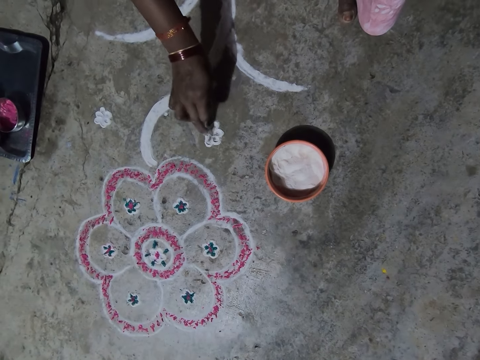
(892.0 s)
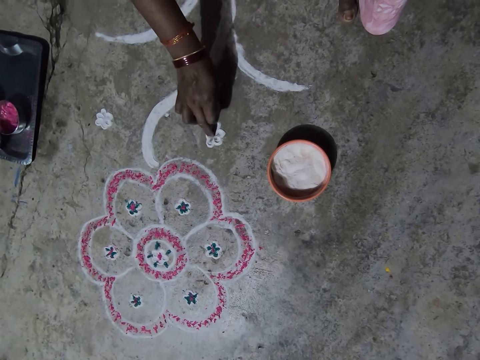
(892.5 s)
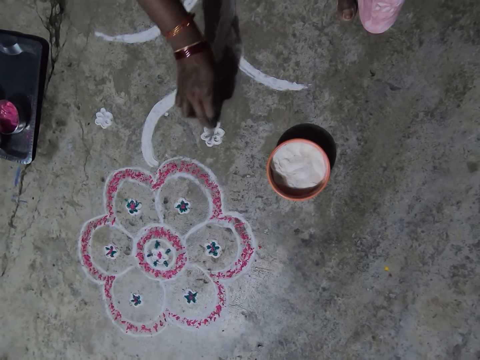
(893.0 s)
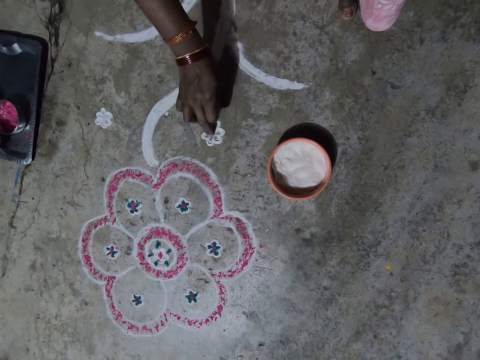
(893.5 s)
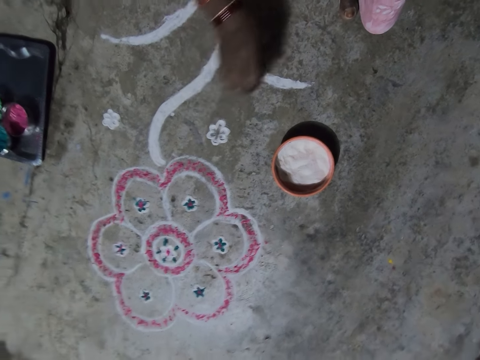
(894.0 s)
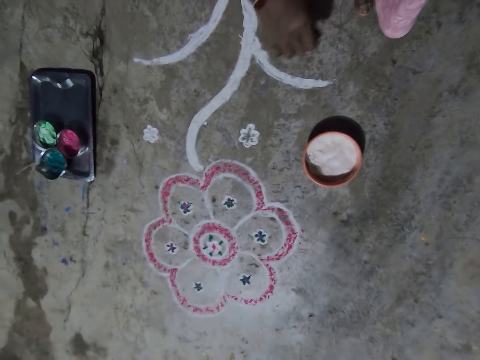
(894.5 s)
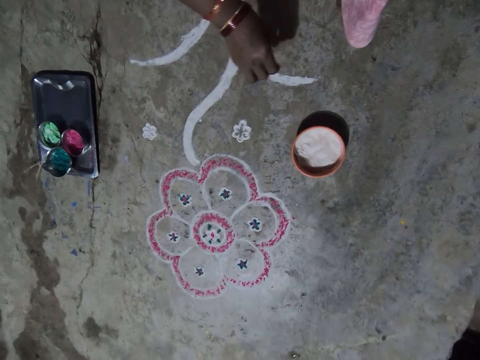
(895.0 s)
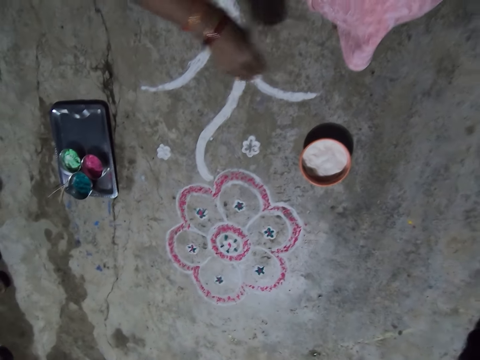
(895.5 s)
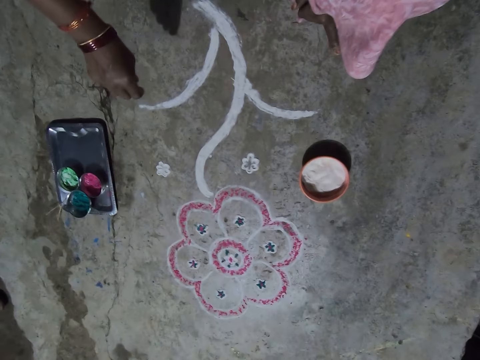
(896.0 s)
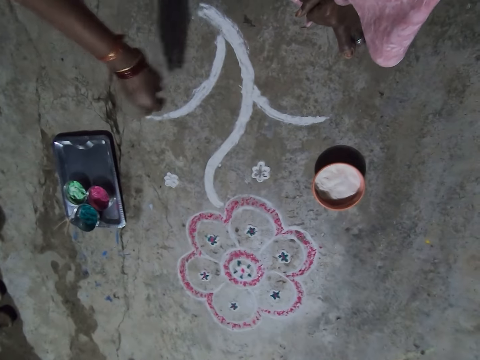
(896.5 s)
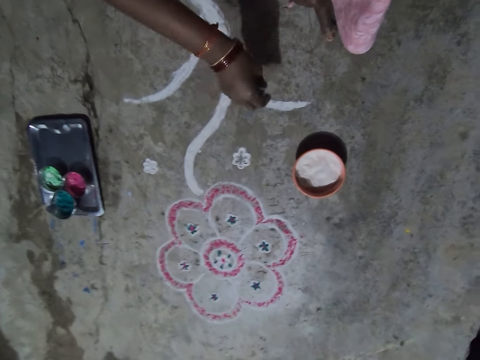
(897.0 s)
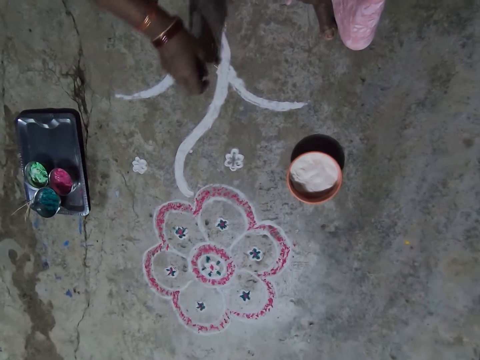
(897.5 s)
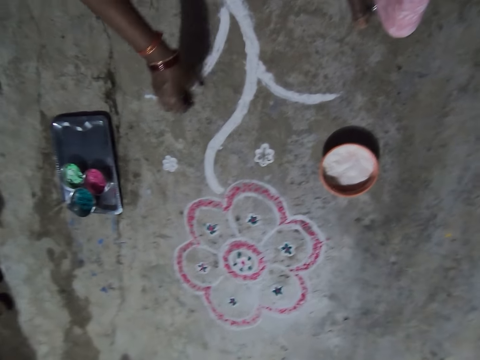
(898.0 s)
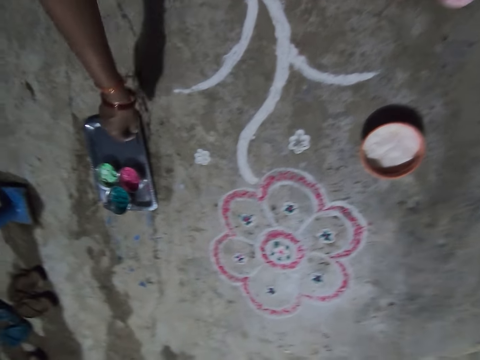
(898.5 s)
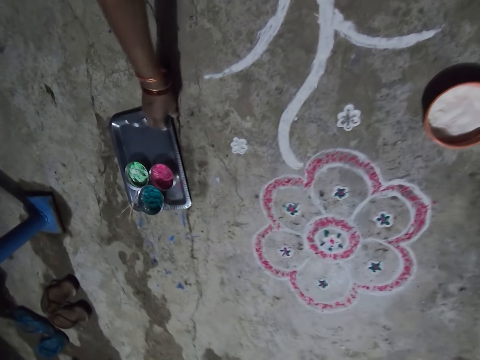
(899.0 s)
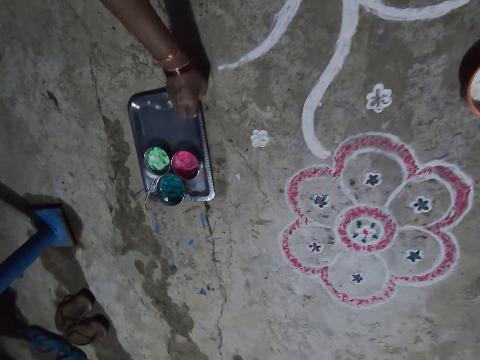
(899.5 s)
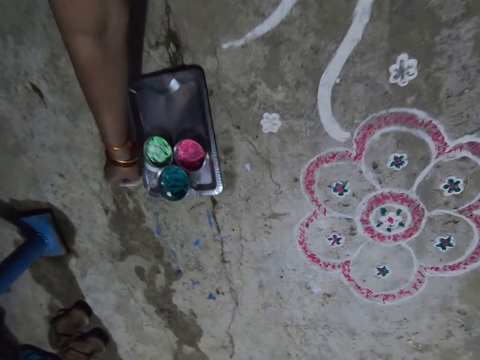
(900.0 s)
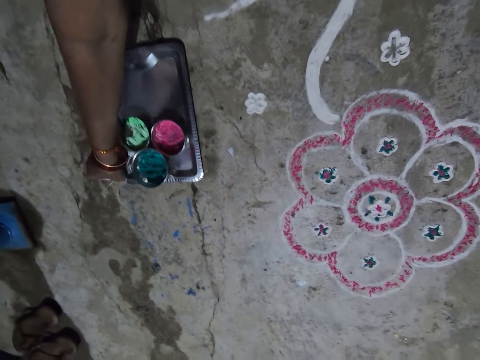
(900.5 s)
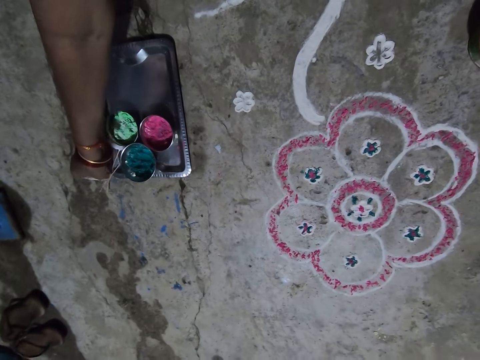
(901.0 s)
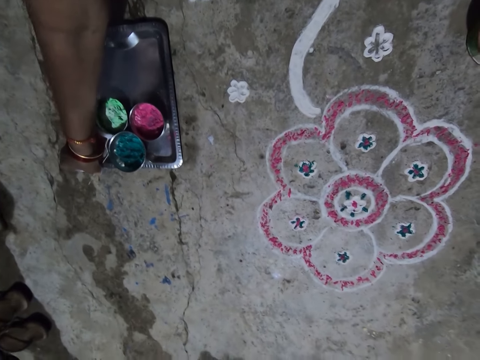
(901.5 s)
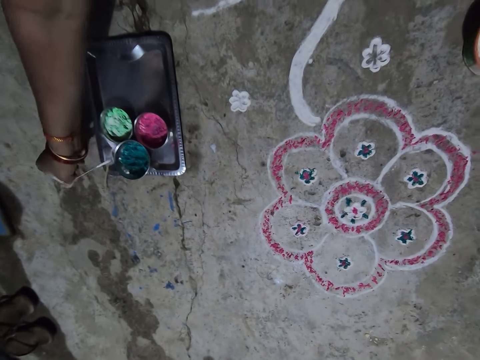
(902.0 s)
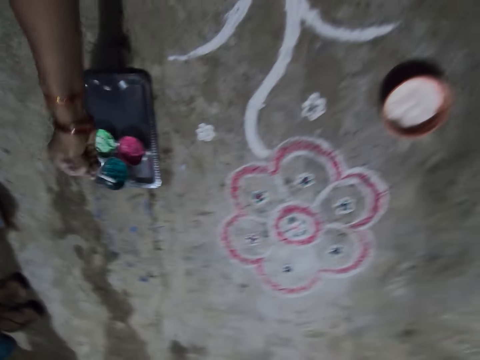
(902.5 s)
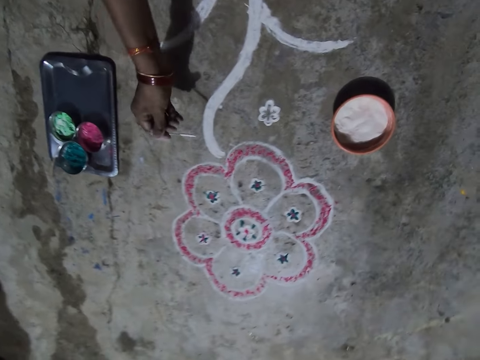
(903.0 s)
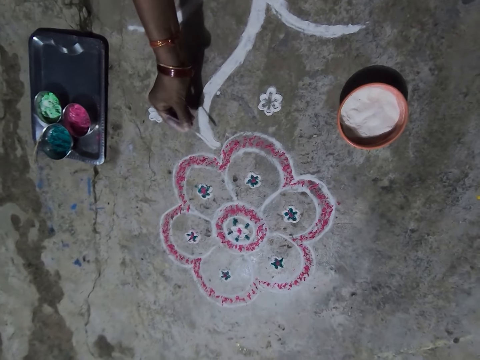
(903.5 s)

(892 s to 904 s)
The camera wearer looks at the drawing. She moves the container towards her. She picks a stick from the container.

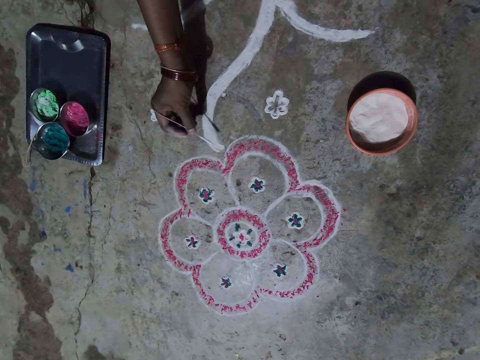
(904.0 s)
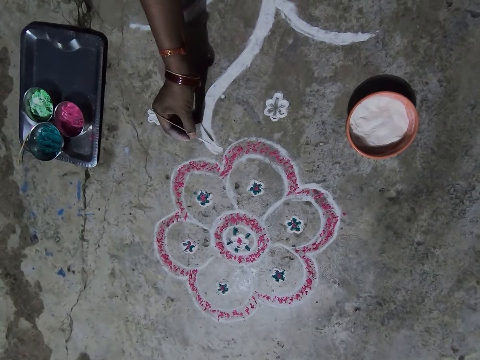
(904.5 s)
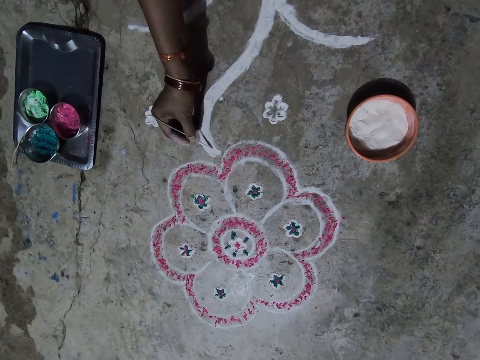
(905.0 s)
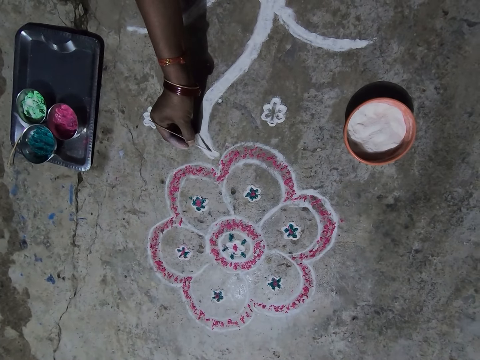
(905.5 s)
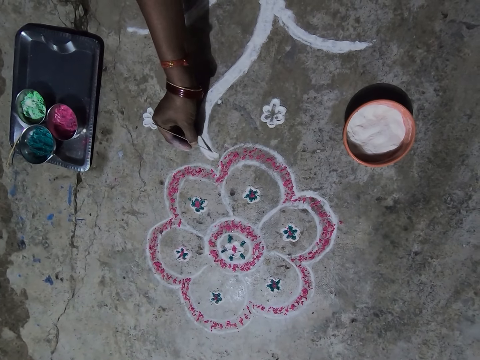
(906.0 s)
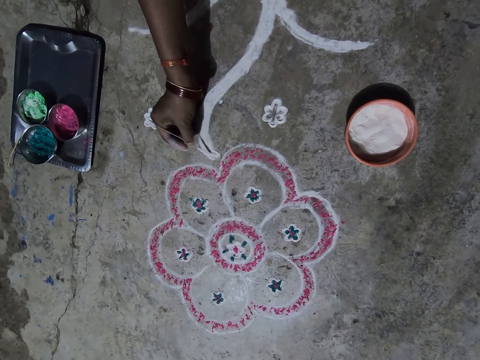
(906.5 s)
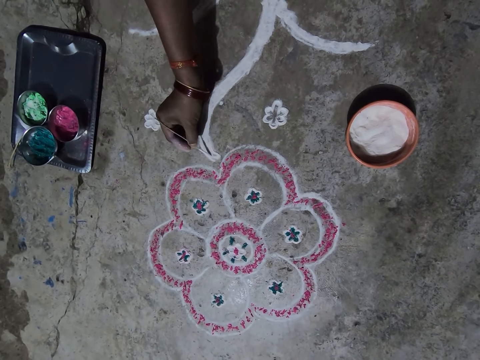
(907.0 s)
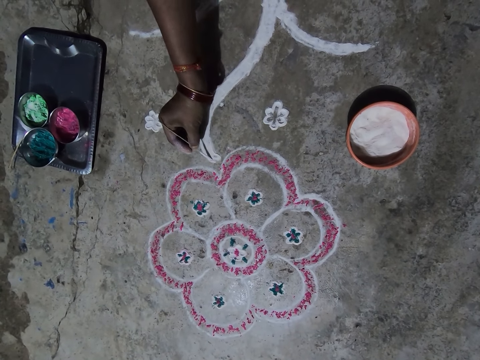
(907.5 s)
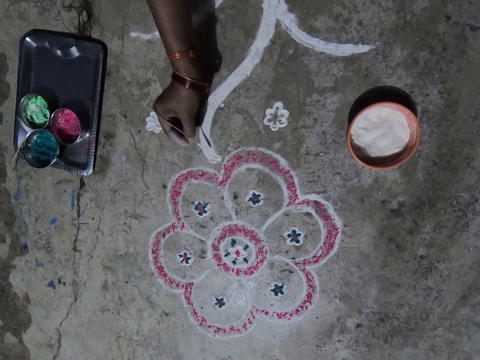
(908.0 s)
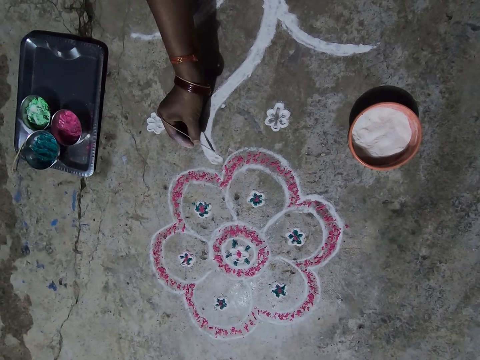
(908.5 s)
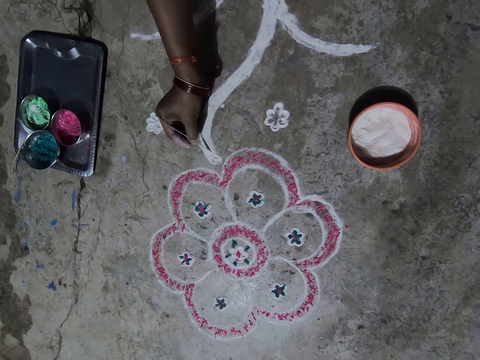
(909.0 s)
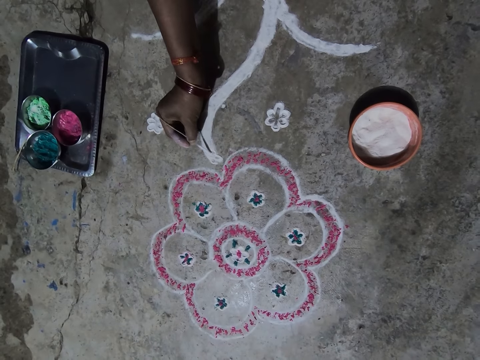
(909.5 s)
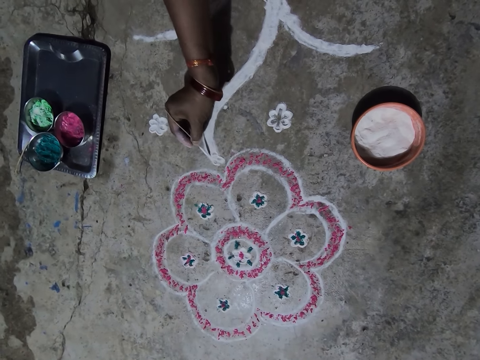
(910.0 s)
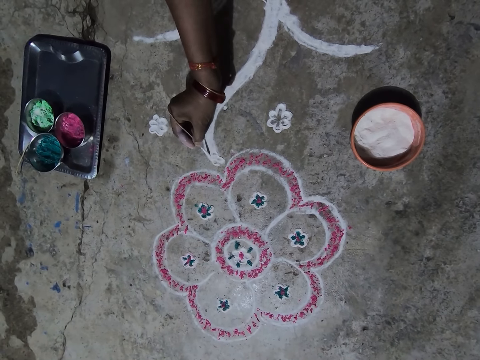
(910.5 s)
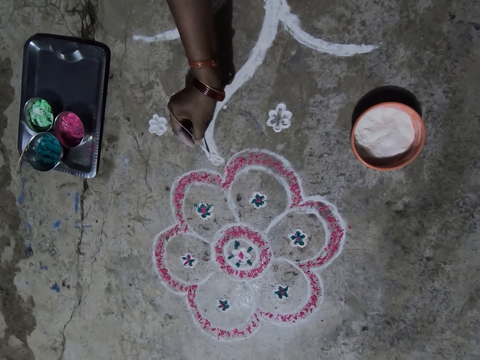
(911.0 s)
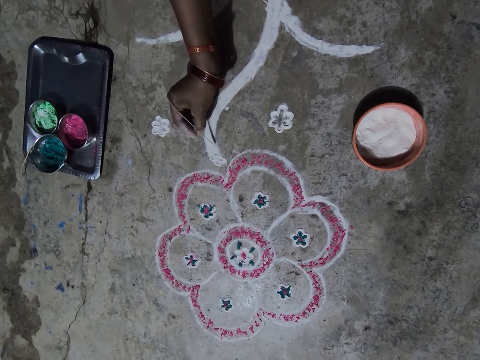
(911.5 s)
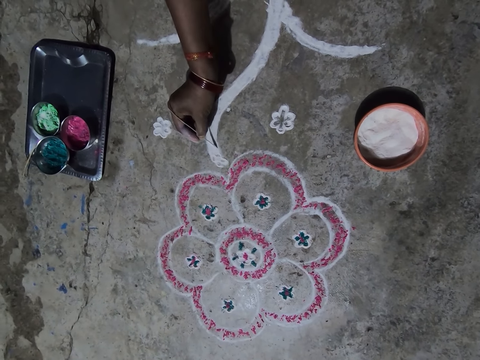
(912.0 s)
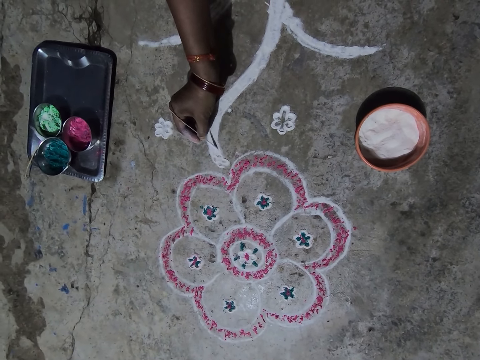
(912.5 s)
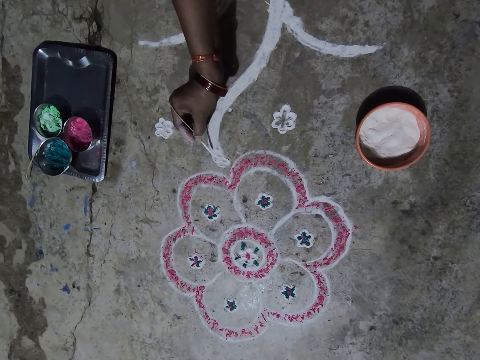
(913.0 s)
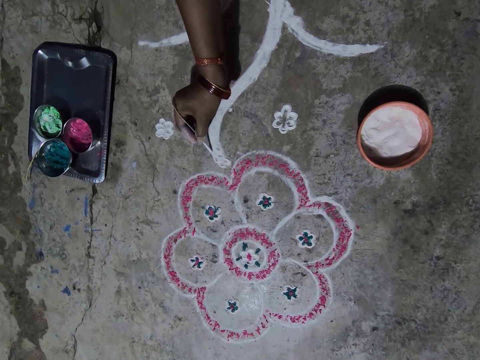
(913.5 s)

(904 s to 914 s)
The camera wearer shapes the drawing with the stick. They put marks on an art with the stick.

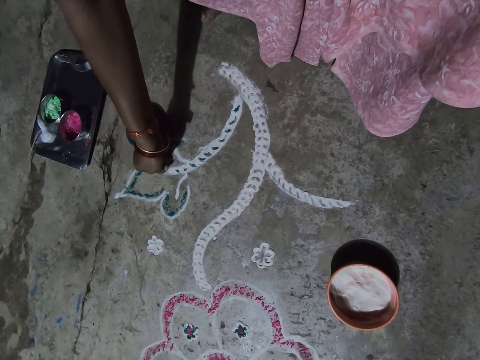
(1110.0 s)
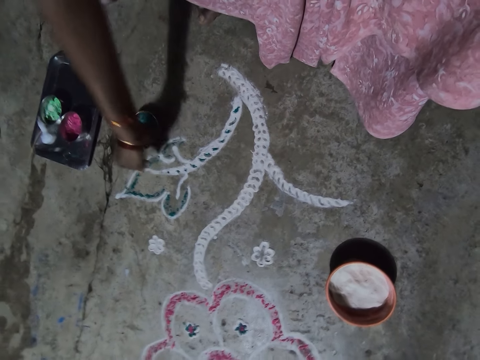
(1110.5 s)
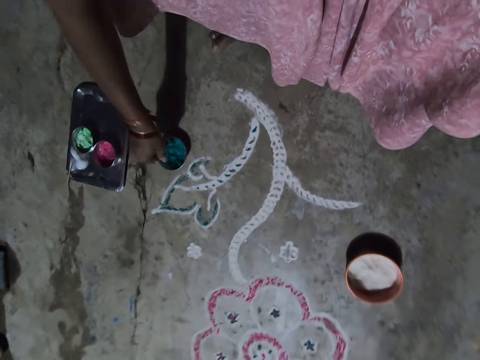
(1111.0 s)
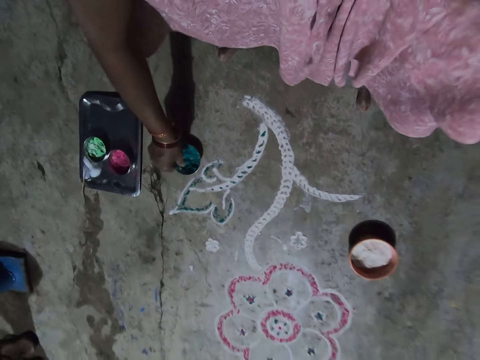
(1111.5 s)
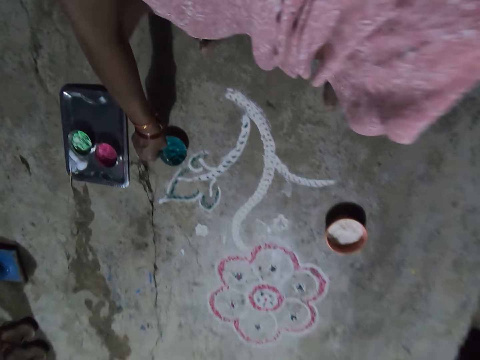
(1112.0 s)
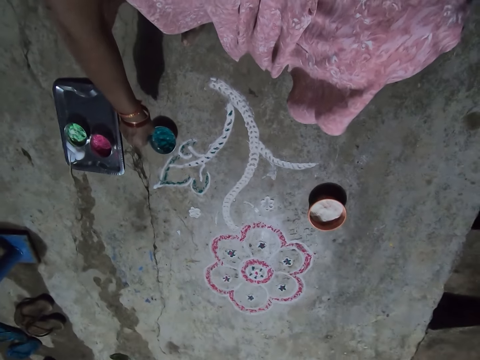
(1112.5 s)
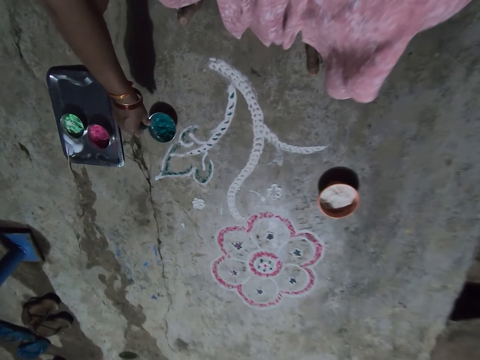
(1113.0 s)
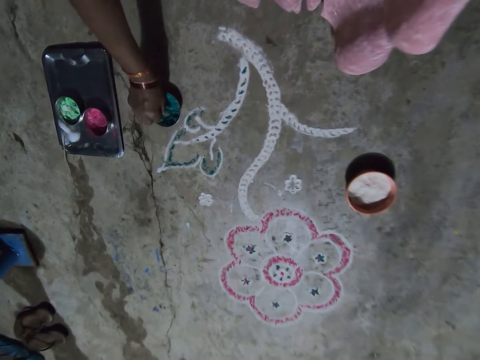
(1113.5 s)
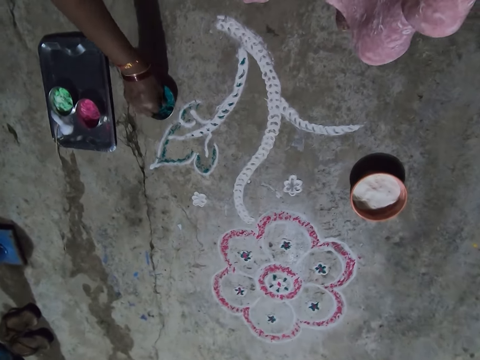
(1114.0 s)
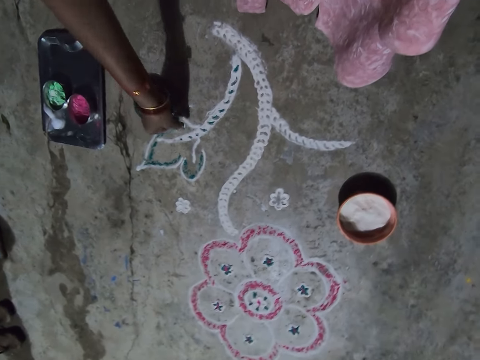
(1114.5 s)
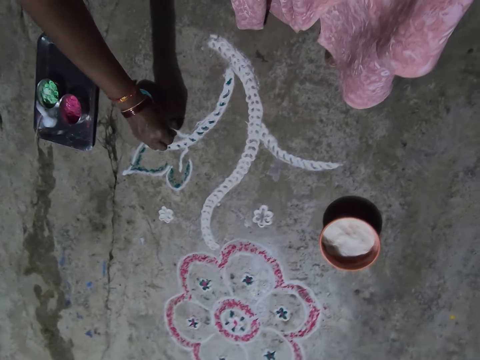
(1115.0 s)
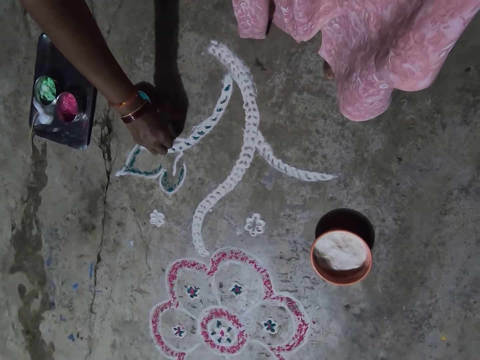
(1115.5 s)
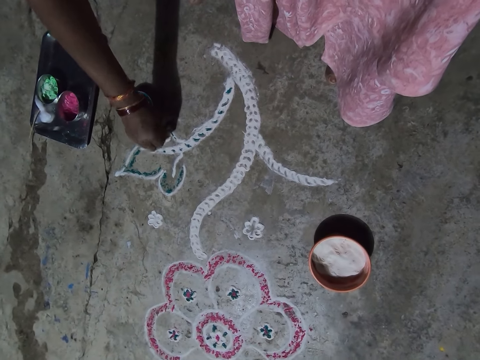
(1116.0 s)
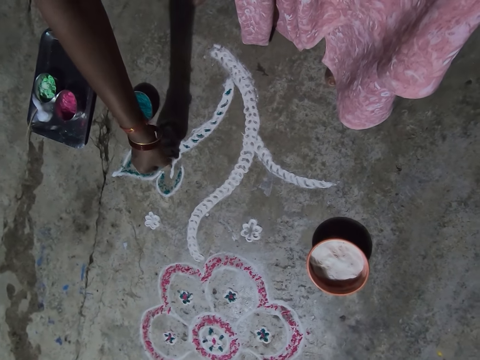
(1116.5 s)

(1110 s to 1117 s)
The camera wearer picks green paint from the bowl with the right hand. They put paint on the decoration on the floor.
